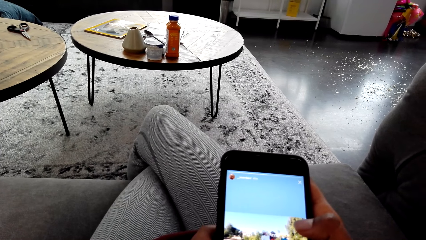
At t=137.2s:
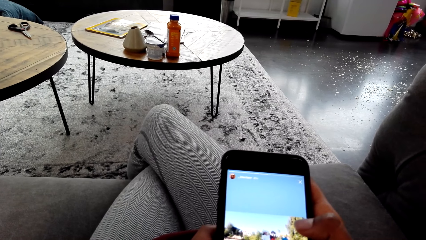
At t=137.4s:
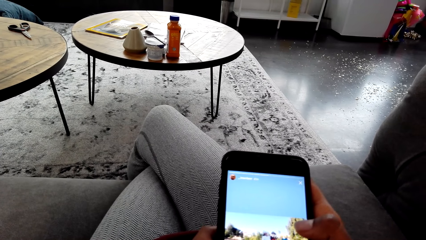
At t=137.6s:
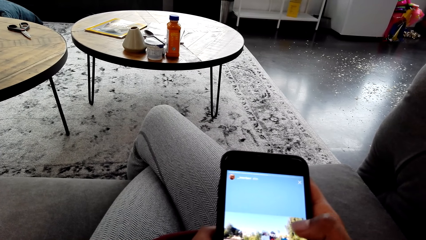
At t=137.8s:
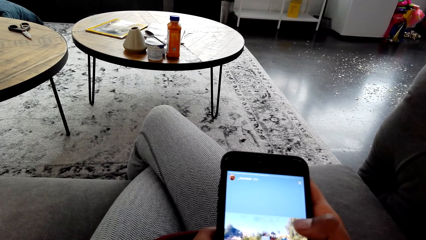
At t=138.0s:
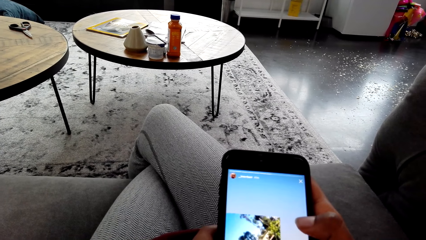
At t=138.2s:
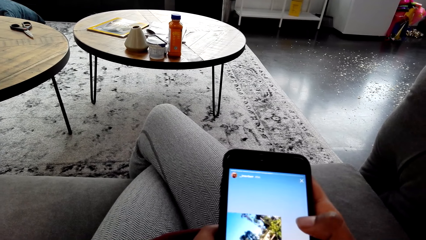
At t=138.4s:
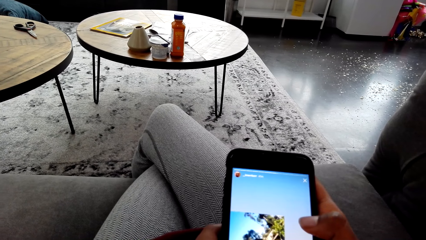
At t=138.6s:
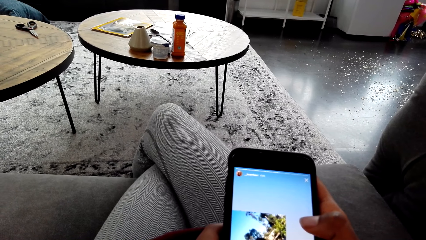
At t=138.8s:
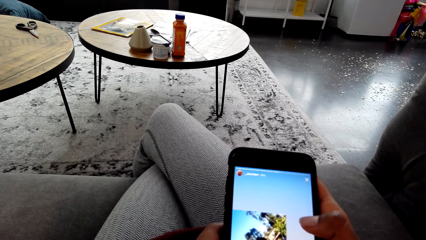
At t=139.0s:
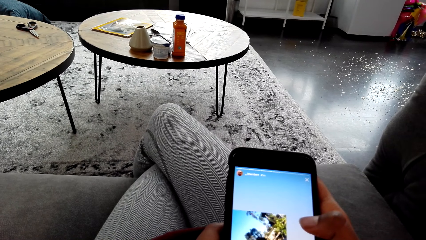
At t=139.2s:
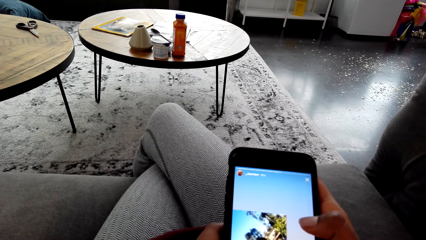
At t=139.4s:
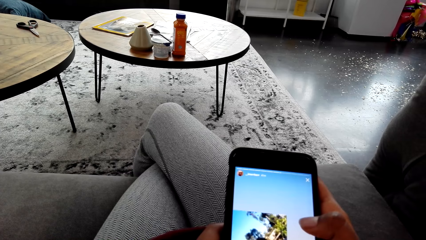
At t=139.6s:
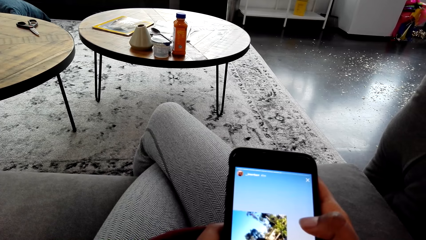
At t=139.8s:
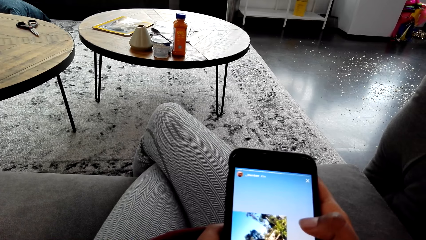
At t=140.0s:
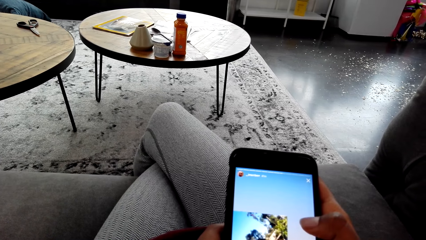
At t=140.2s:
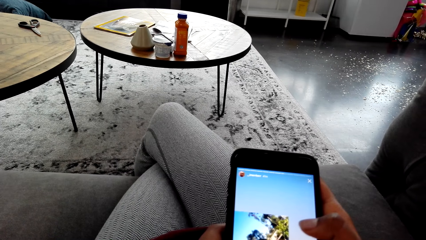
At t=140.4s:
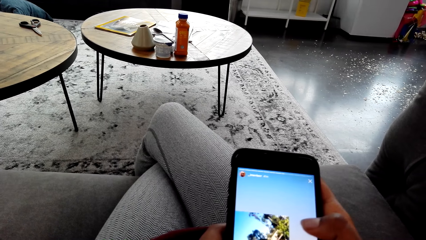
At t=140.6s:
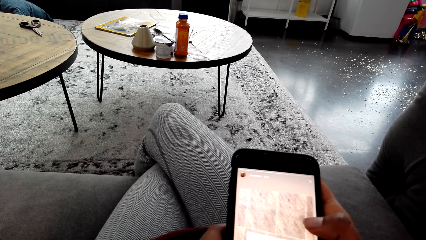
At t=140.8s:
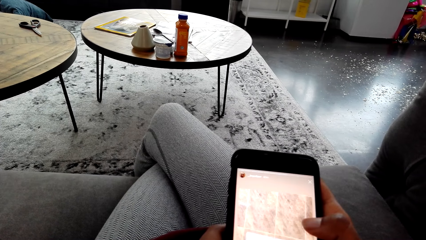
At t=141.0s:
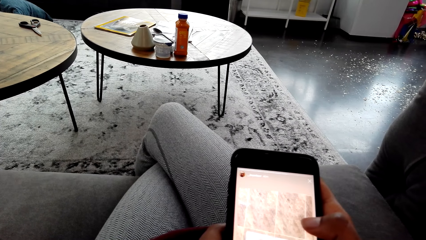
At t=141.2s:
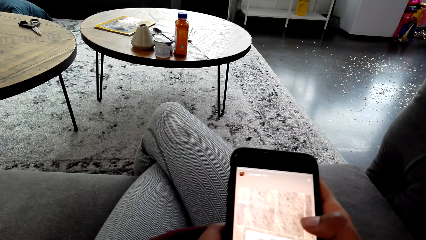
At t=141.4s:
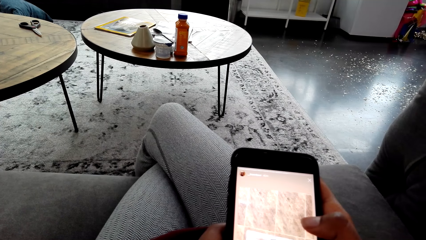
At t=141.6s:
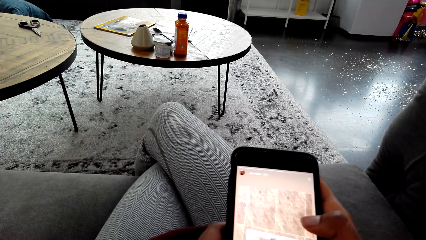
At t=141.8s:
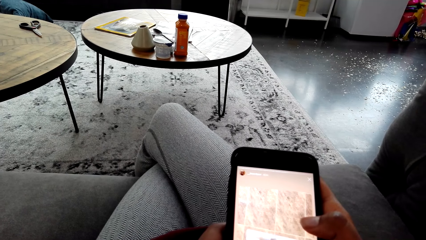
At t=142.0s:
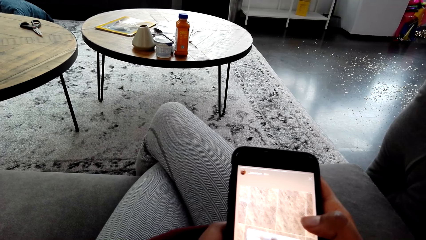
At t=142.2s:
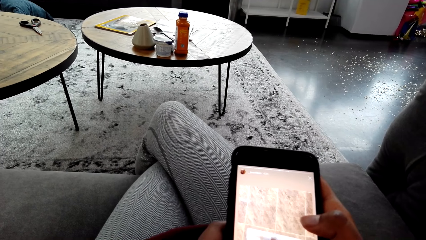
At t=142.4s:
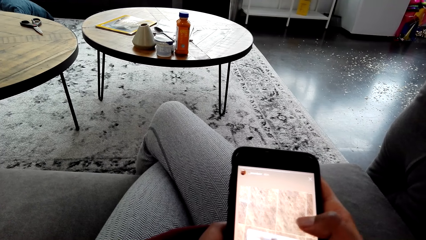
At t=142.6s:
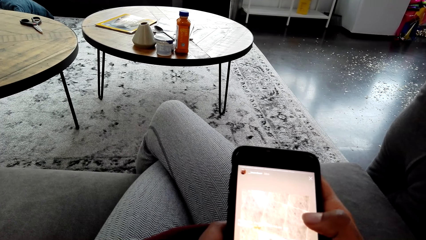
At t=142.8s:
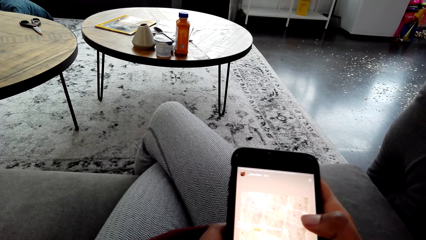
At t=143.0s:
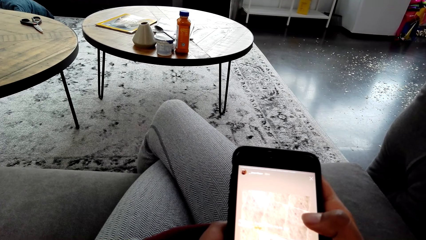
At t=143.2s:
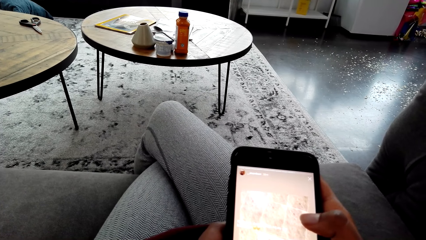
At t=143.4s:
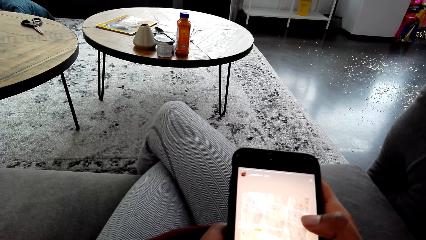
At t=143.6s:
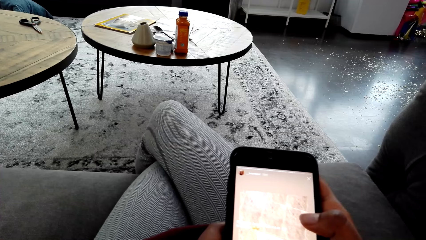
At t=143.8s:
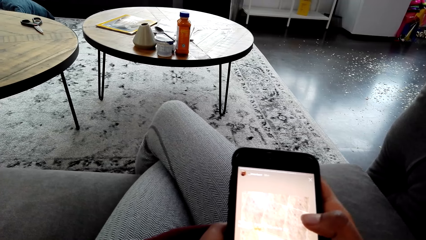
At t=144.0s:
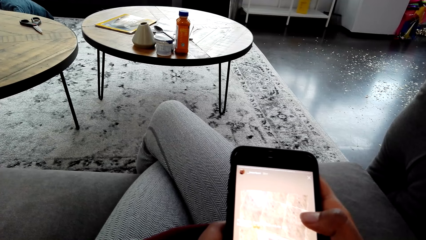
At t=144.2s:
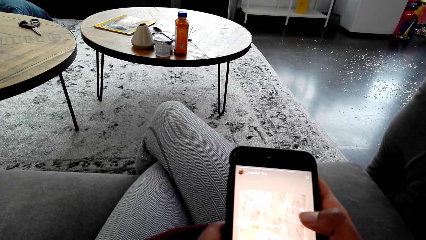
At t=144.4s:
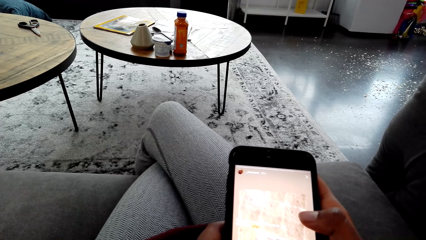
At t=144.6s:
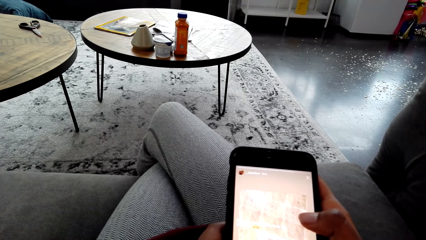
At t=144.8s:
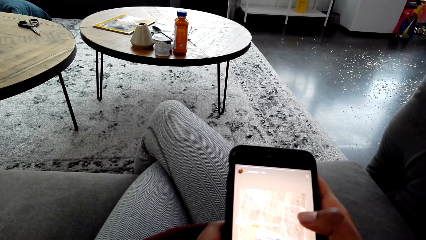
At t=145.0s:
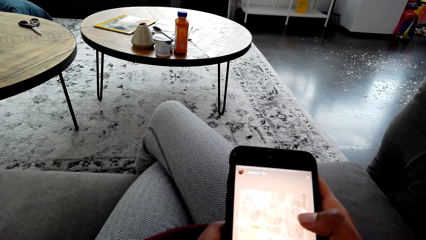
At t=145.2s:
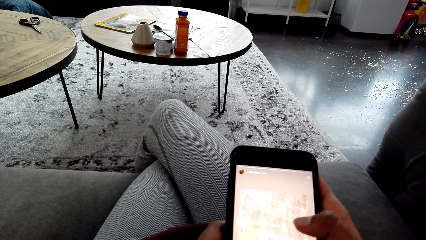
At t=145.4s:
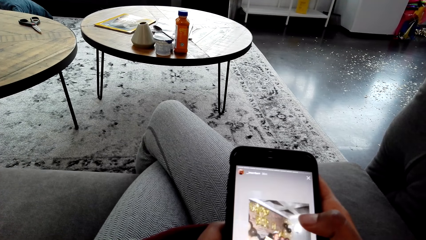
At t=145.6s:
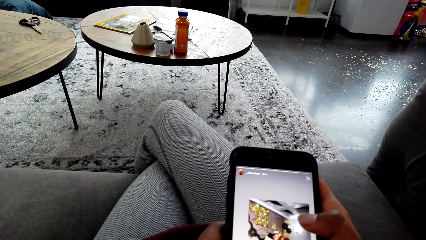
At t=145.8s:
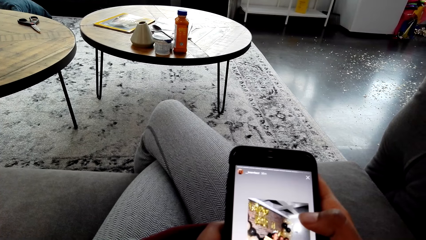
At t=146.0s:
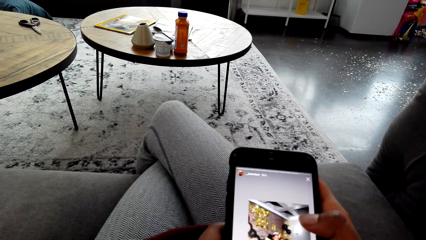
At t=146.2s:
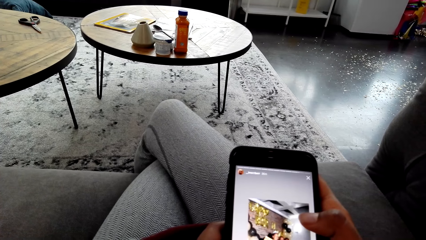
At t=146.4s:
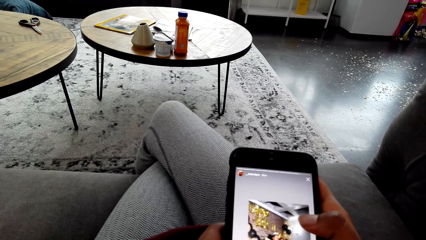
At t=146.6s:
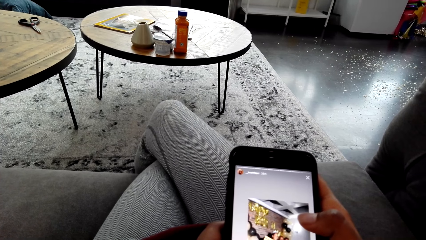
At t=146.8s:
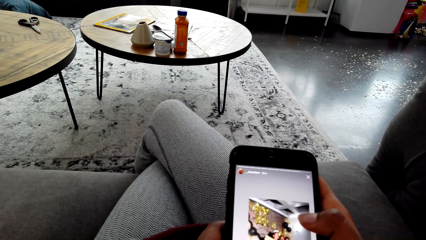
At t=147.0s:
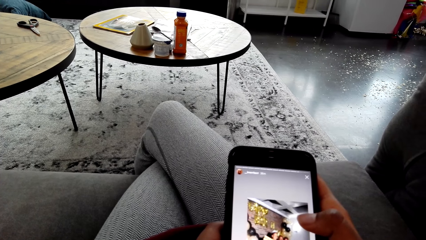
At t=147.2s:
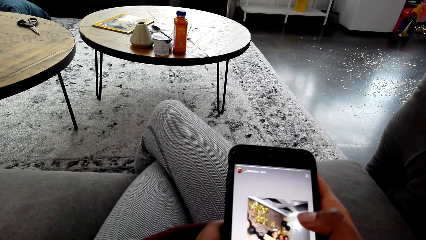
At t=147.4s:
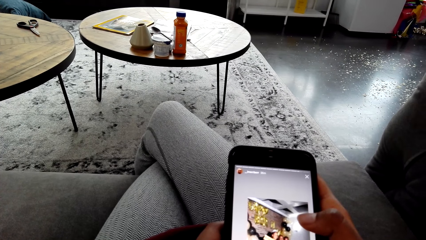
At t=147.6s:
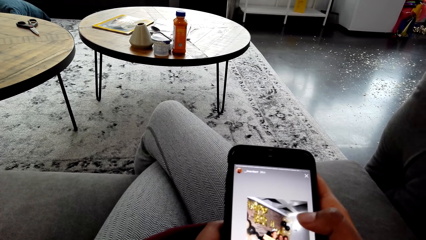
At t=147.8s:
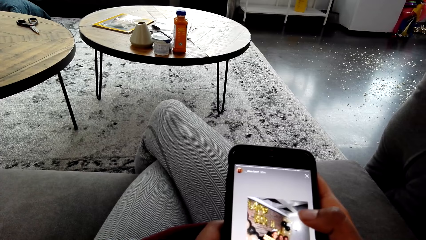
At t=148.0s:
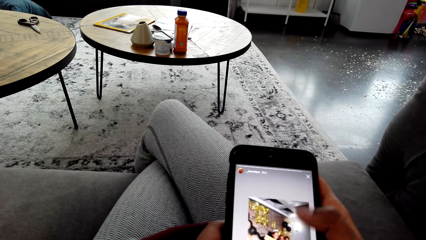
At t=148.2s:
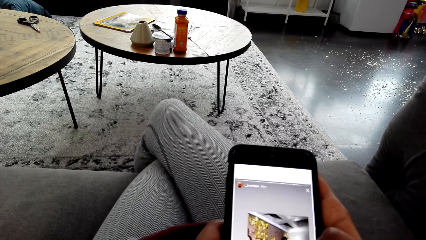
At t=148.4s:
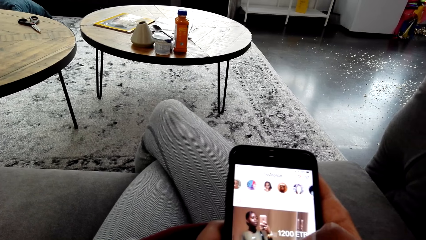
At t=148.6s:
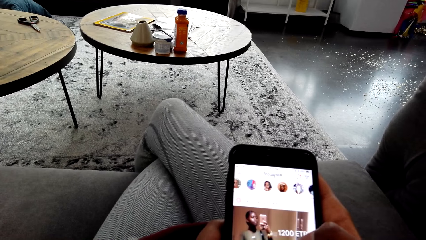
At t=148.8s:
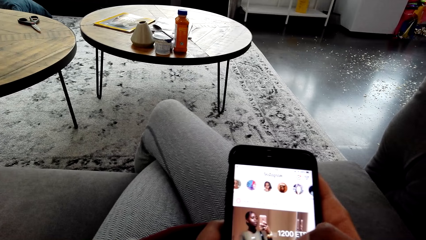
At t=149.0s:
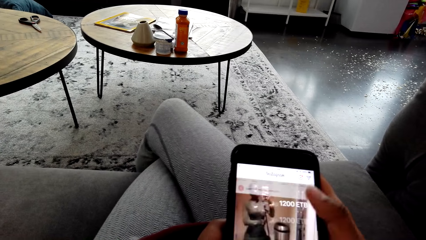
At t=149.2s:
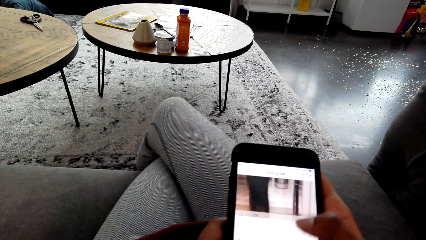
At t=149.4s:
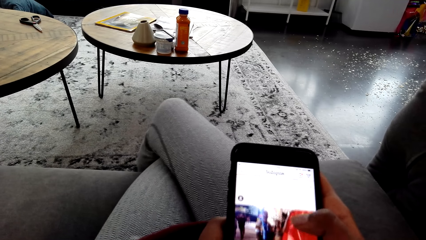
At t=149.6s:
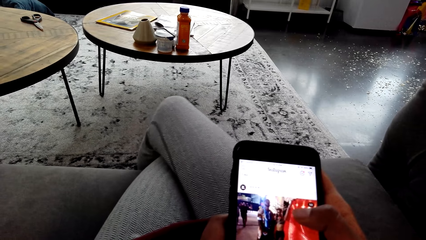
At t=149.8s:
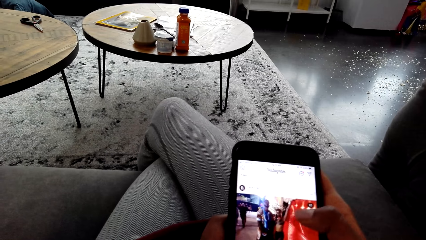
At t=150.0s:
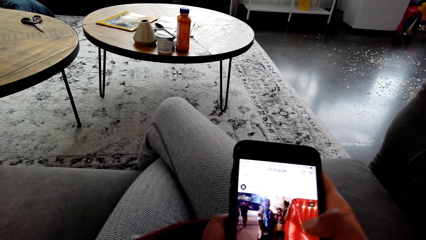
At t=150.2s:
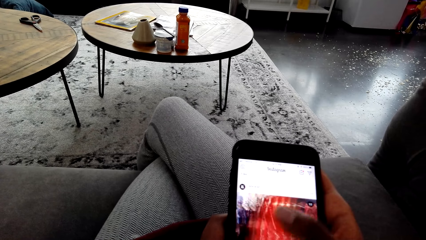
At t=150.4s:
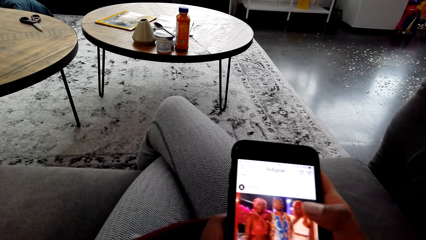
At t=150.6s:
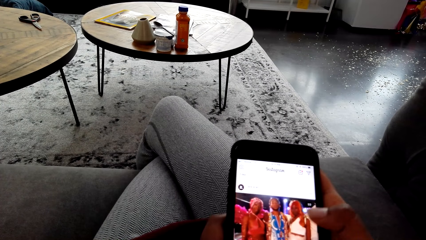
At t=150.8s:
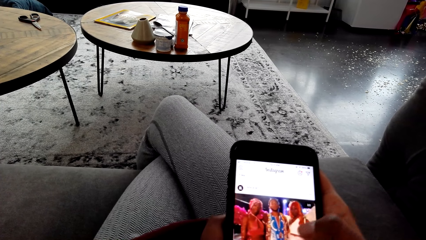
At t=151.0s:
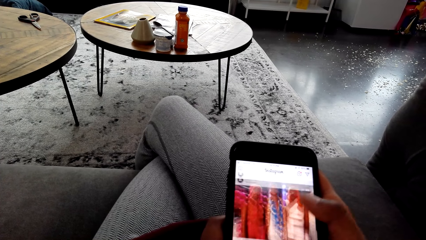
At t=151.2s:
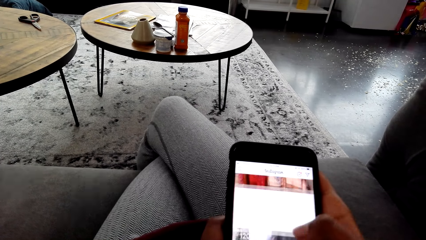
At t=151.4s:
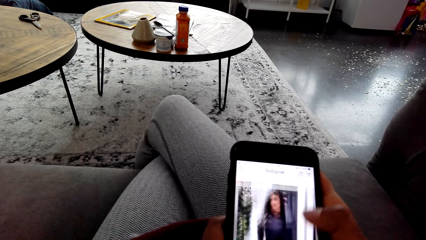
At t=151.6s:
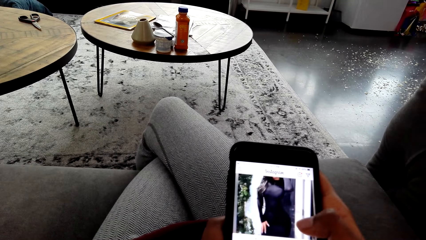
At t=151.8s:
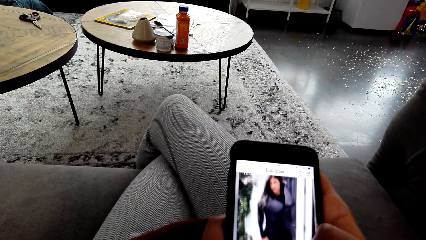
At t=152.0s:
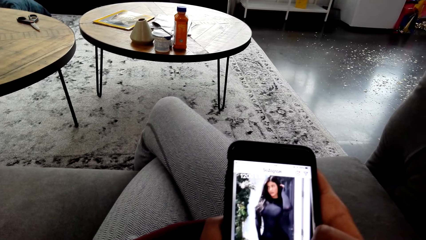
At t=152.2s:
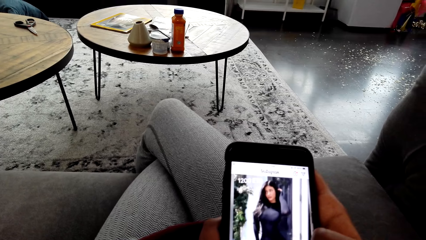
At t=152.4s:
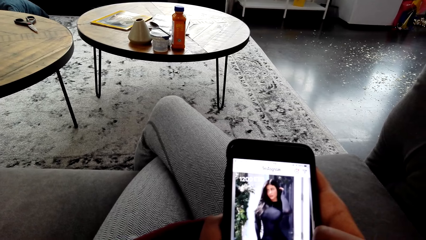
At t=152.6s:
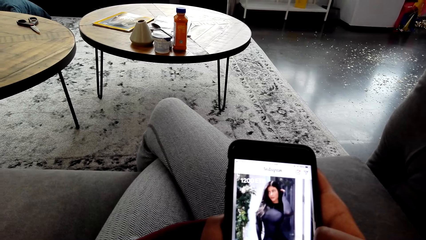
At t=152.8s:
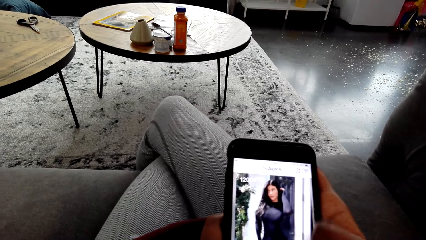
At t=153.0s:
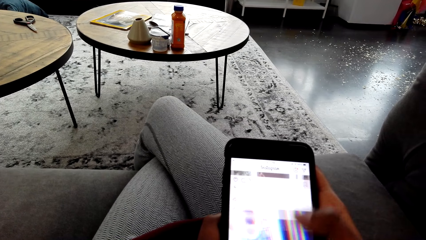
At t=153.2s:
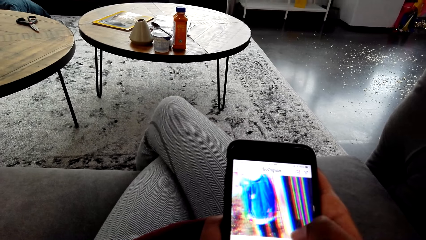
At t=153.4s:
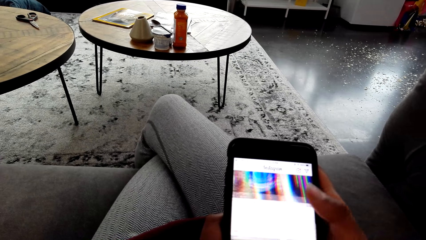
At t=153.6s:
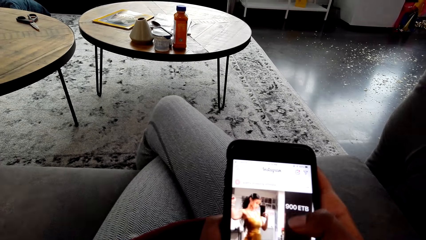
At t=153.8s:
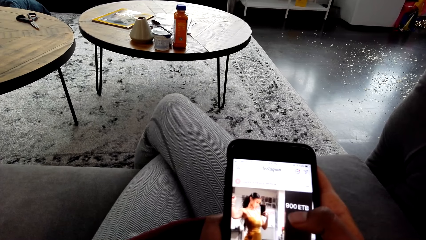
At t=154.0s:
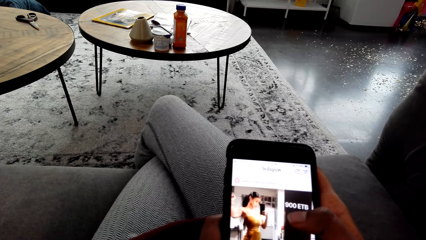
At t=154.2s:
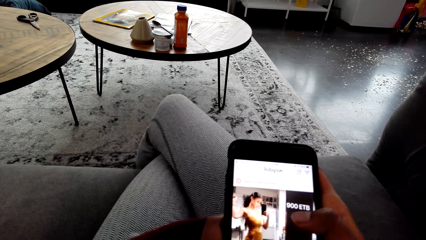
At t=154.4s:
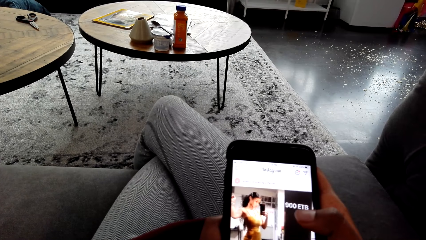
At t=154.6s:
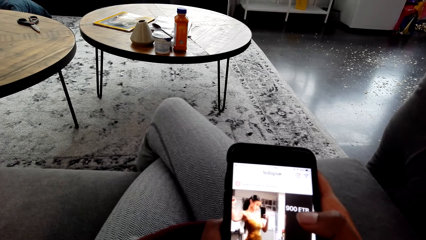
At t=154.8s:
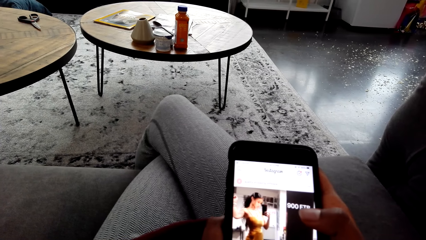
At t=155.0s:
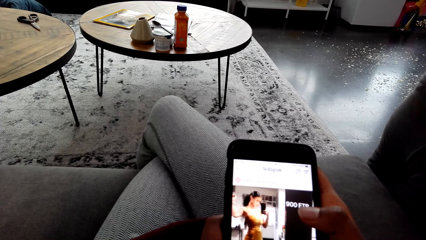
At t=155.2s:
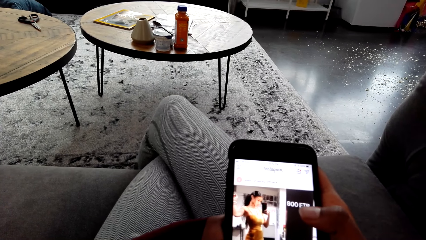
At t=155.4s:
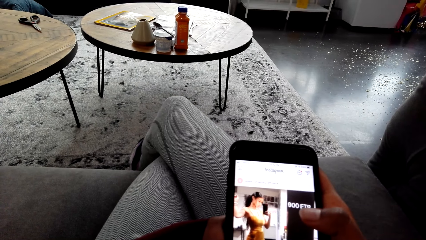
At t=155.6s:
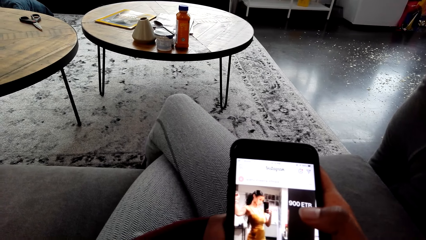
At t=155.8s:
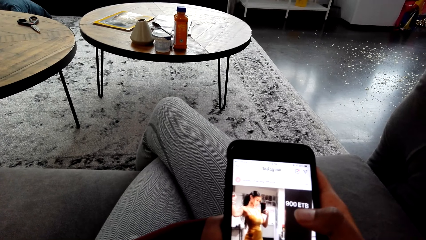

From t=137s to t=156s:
The camera wearer presses their phone. They stare at the phone. They press the phone. They stare at the phone. They press the phone. They stare at the phone. They scroll the phone. They stare at the phone. They scroll the phone. They stare at the phone. They scroll the phone. They stare at the phone.
